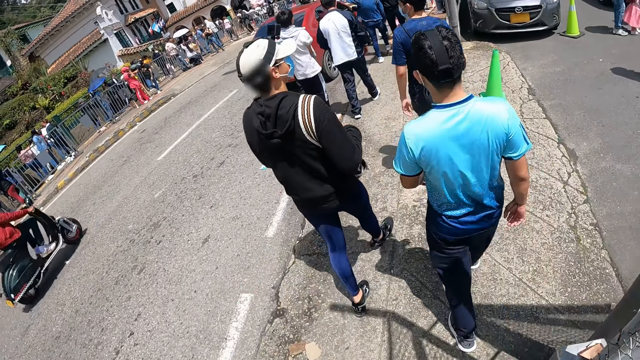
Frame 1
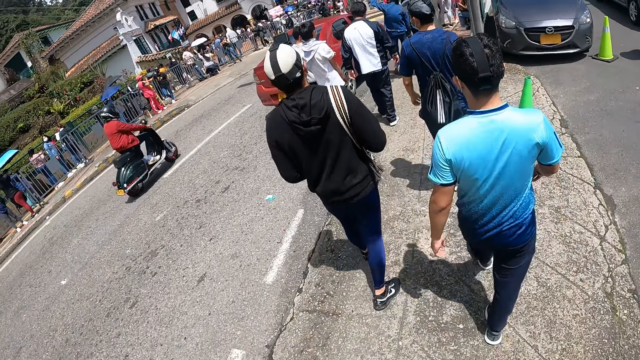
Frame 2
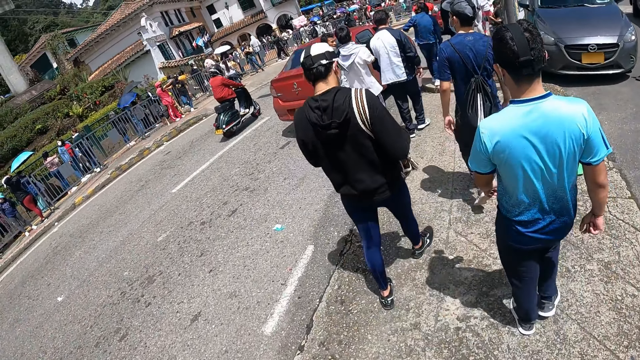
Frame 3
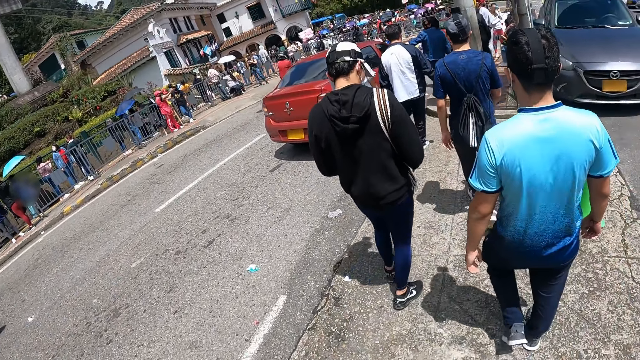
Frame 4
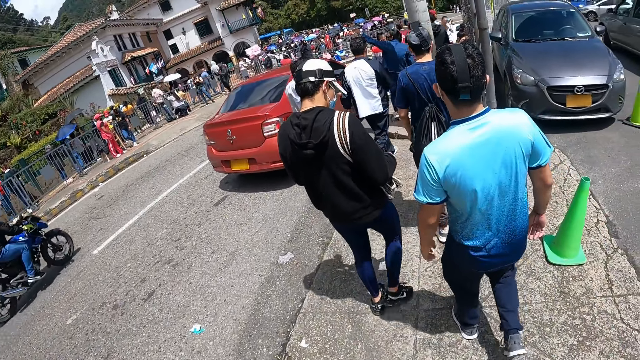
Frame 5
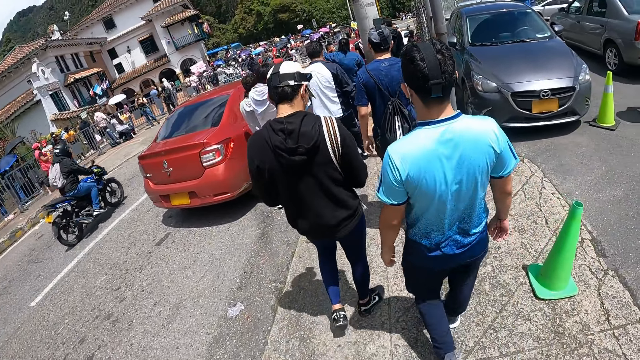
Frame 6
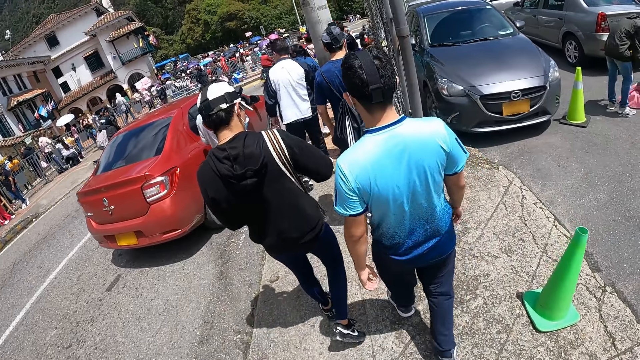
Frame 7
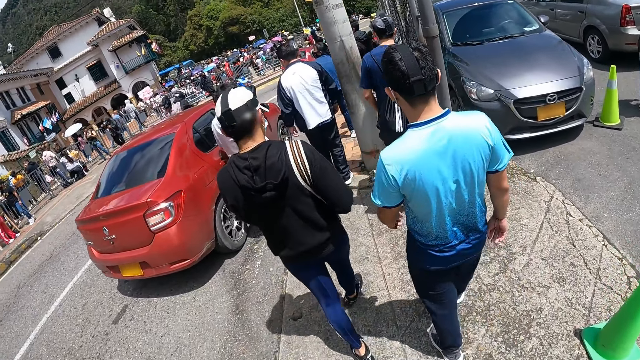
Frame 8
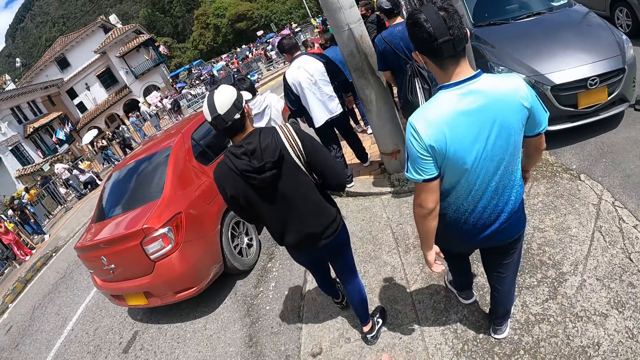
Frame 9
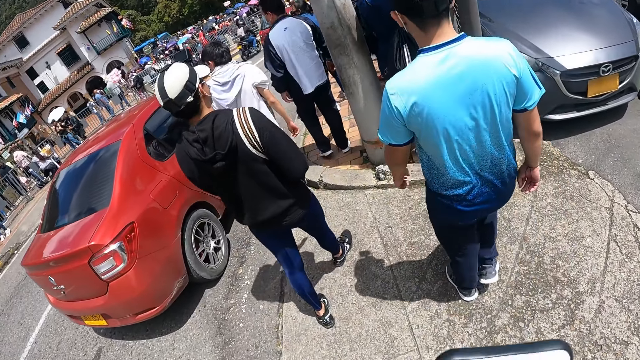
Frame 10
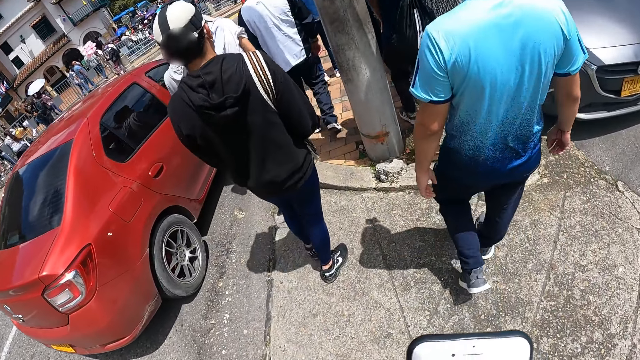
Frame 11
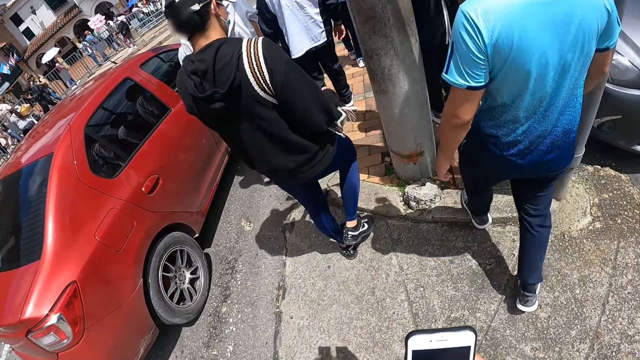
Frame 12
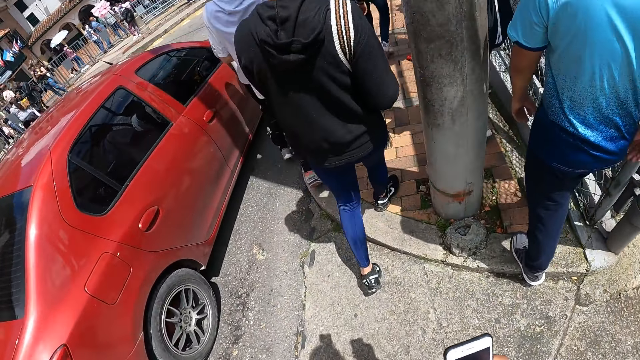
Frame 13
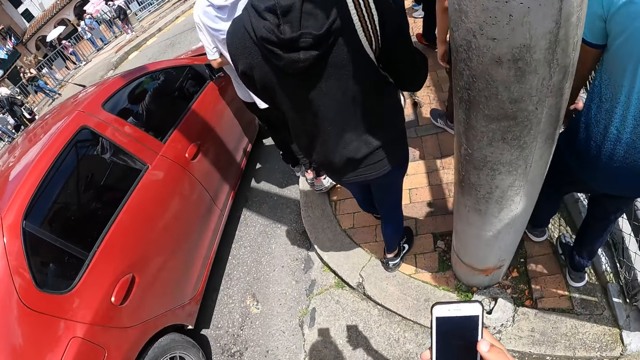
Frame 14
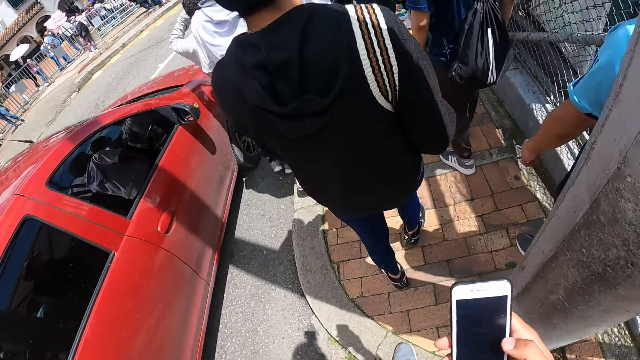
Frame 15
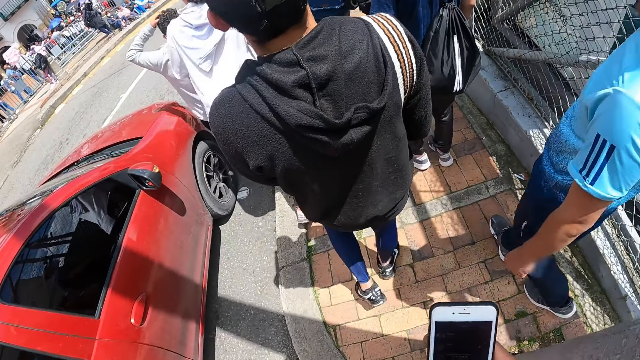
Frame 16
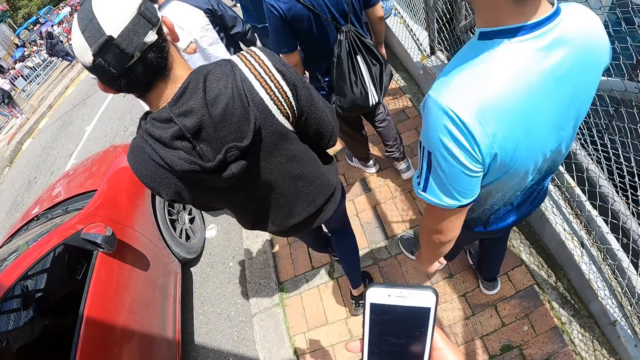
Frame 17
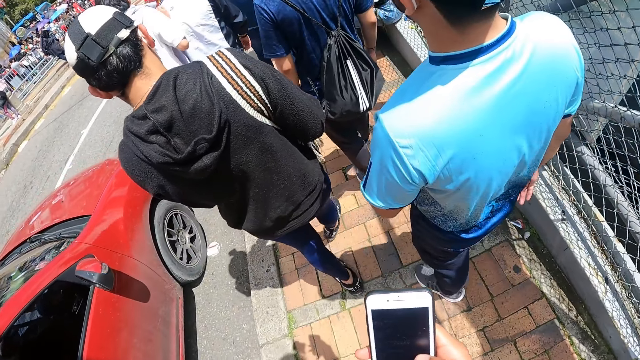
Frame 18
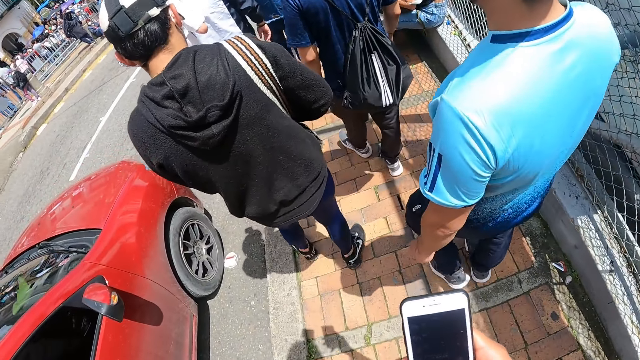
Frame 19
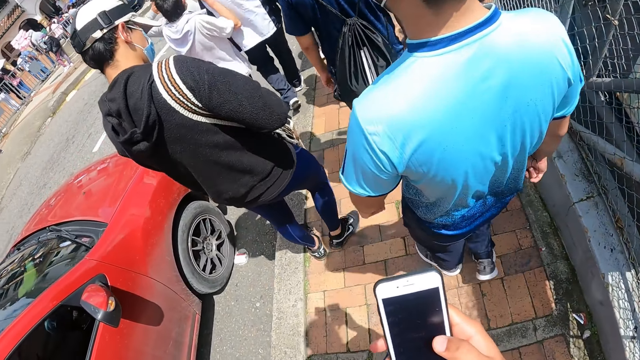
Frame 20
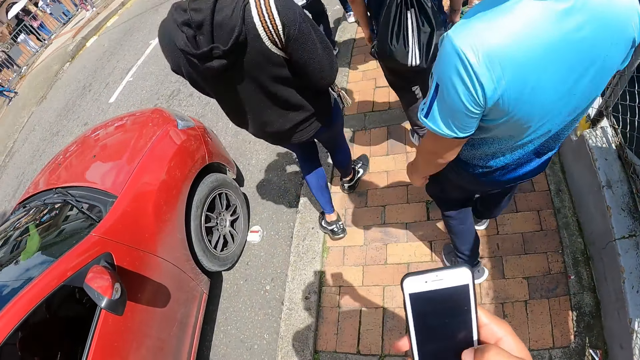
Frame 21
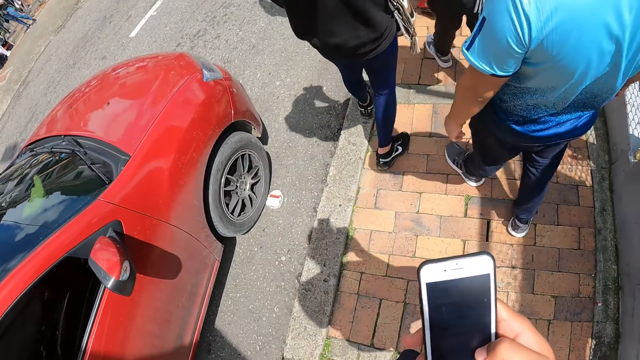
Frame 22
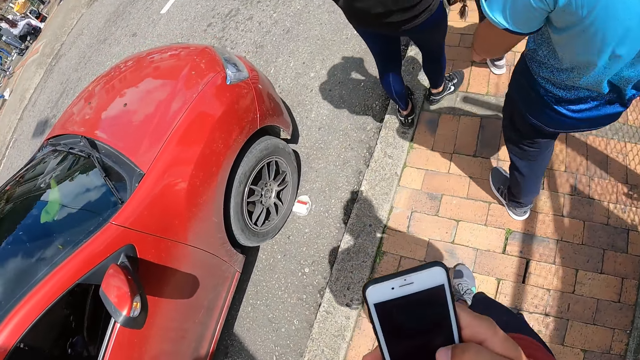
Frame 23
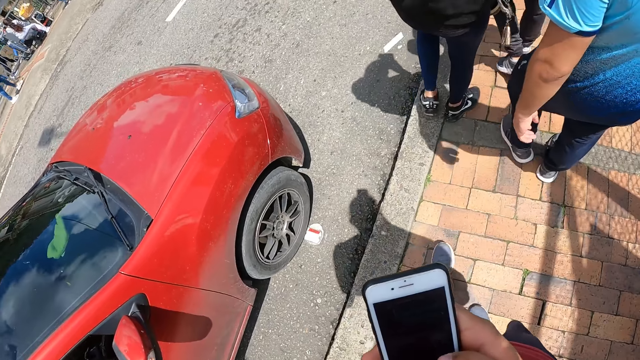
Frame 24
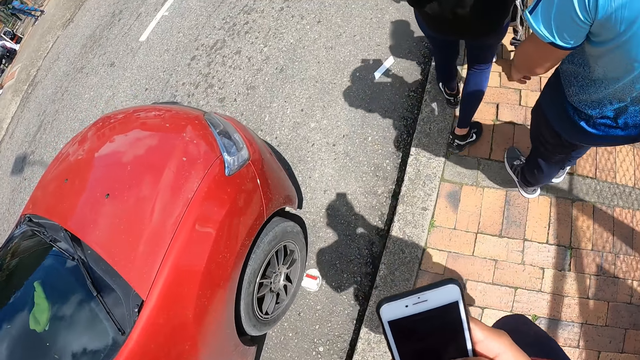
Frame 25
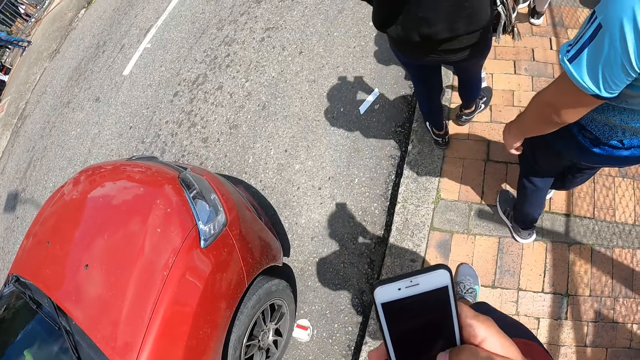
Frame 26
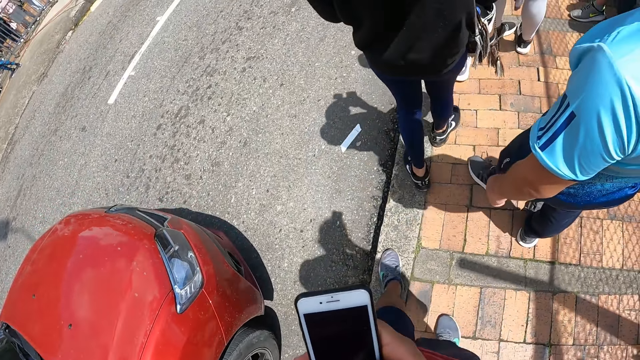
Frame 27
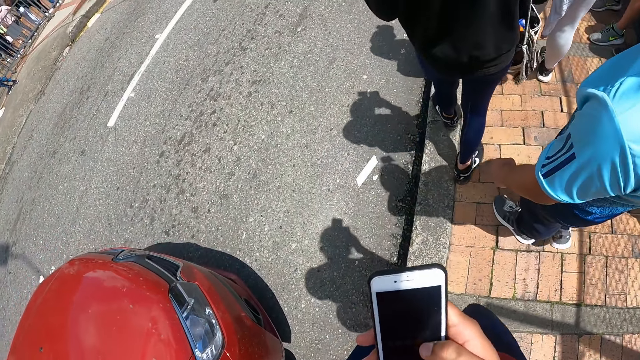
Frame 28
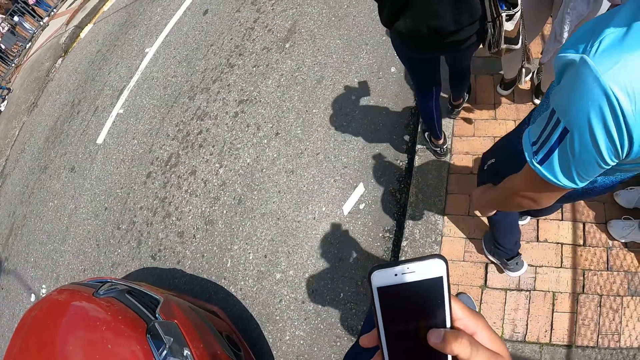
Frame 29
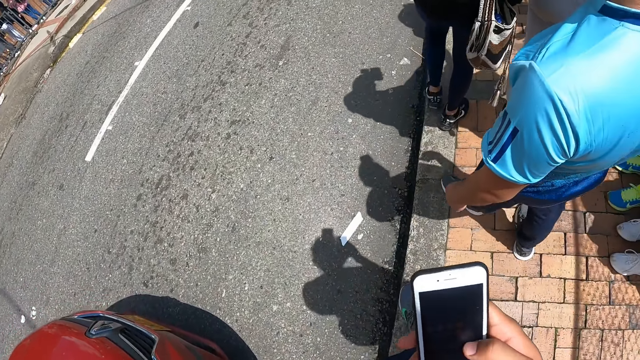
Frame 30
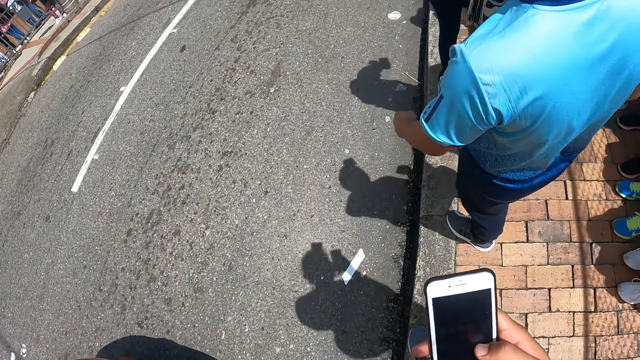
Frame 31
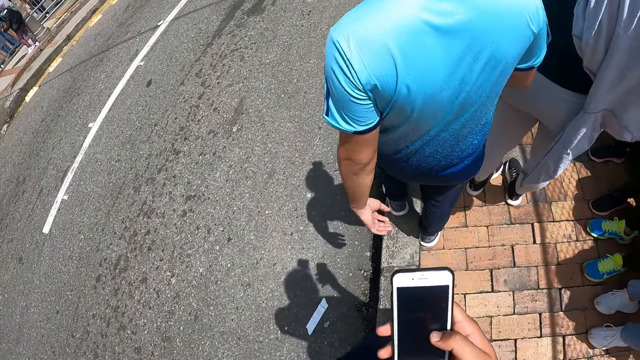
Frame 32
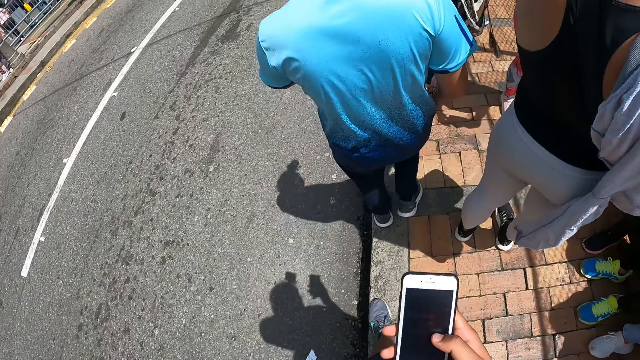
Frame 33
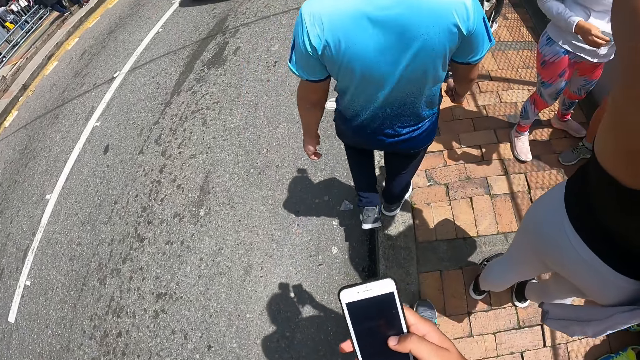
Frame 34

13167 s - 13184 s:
The camera wearer operates the phone in his right hand. He operates the phone. He walks forward.

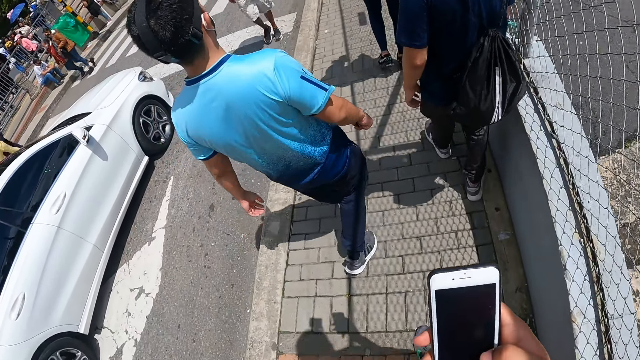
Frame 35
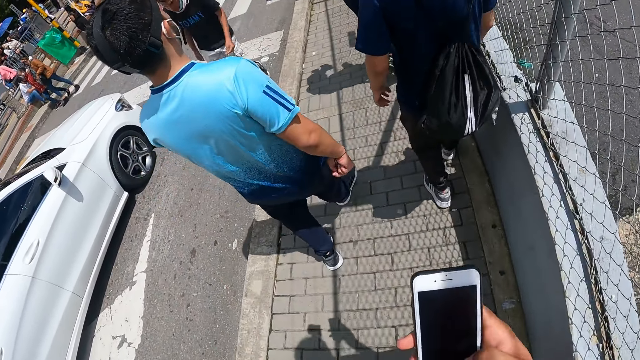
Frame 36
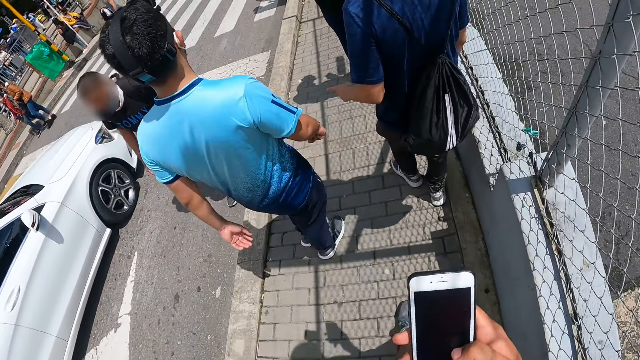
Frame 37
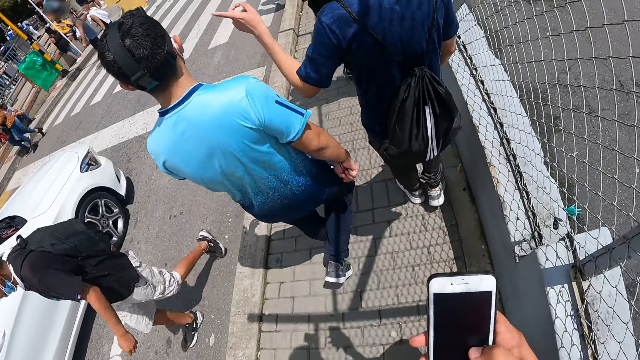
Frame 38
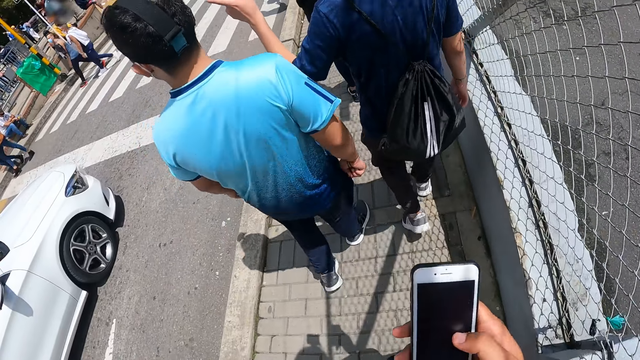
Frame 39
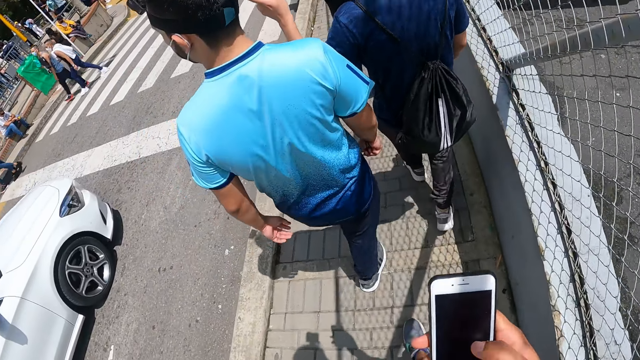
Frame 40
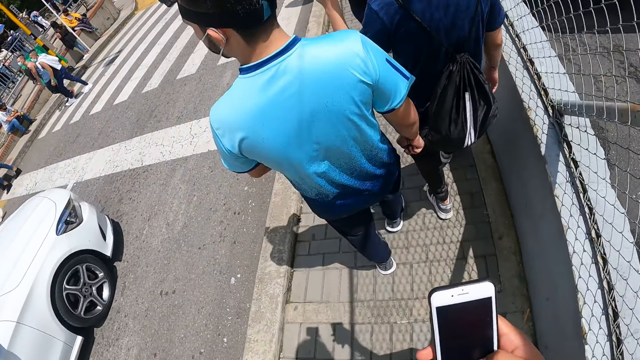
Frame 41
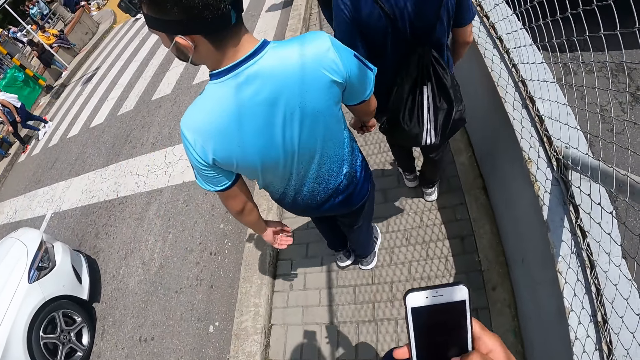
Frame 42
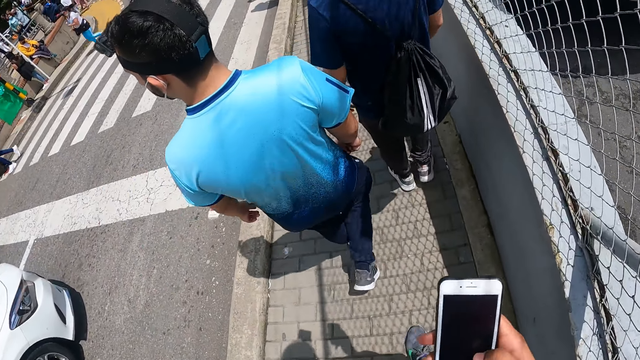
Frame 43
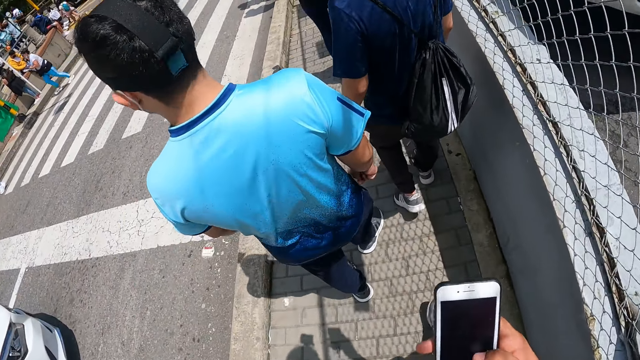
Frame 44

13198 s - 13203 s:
A man converses with another man. A man points to the left. The camera wearer operates the phone. They walk forward.
